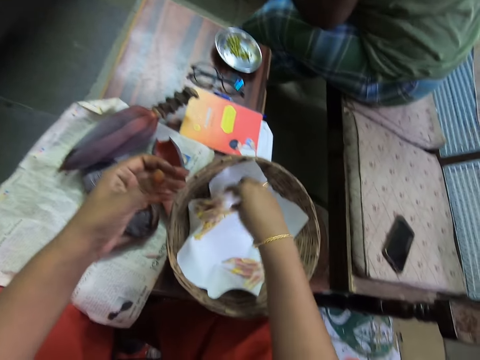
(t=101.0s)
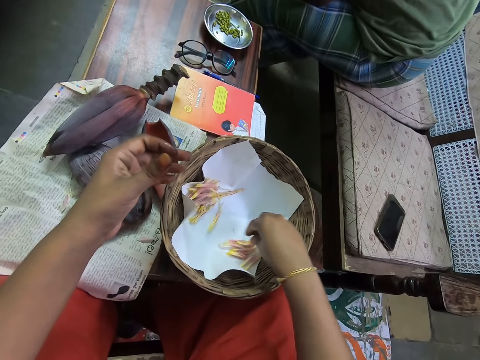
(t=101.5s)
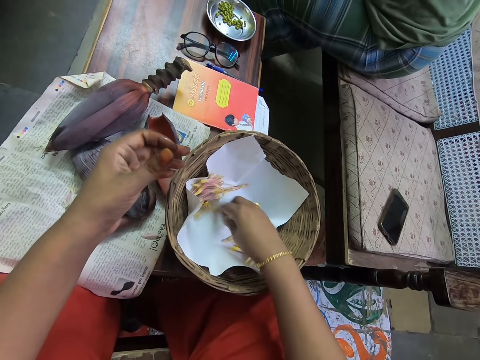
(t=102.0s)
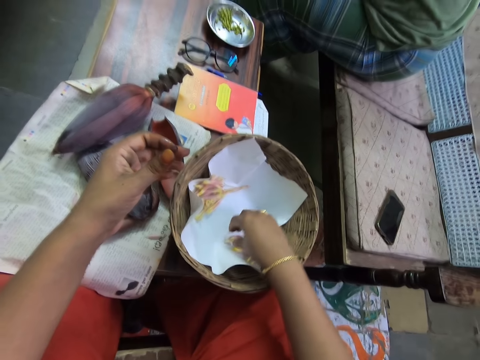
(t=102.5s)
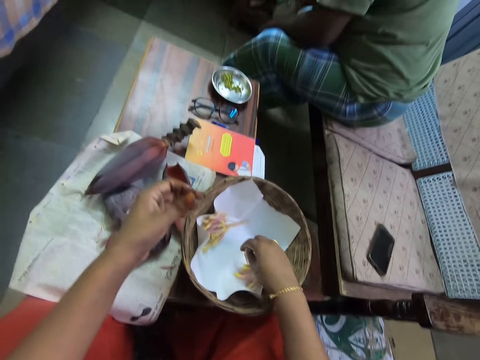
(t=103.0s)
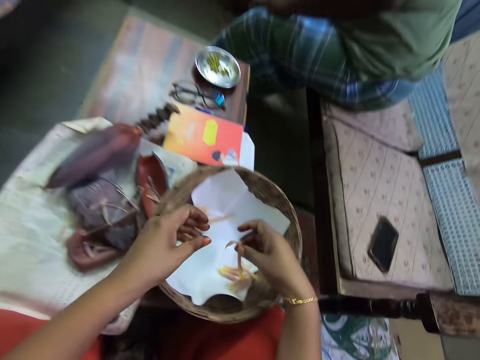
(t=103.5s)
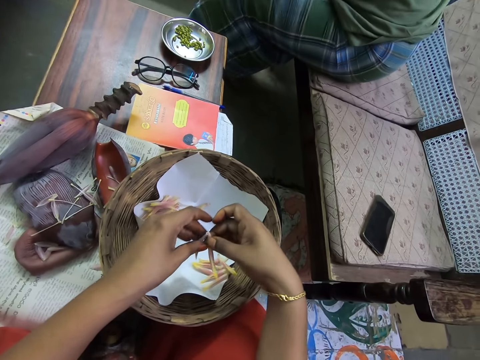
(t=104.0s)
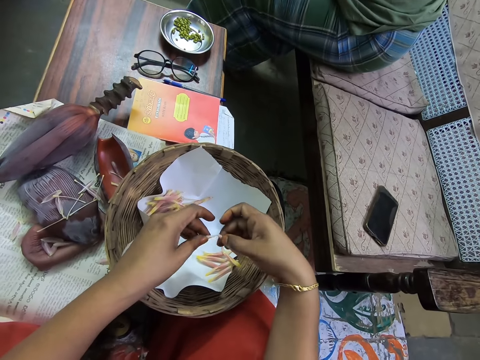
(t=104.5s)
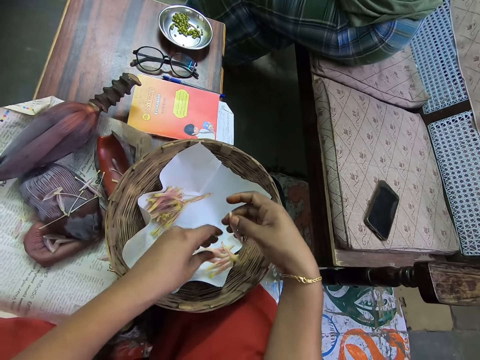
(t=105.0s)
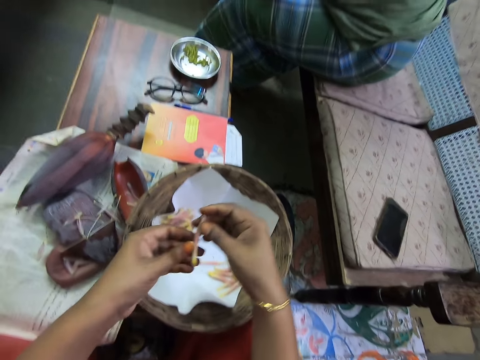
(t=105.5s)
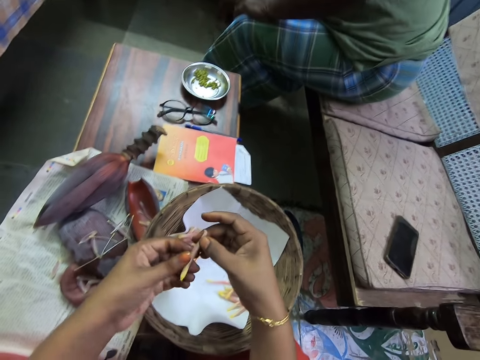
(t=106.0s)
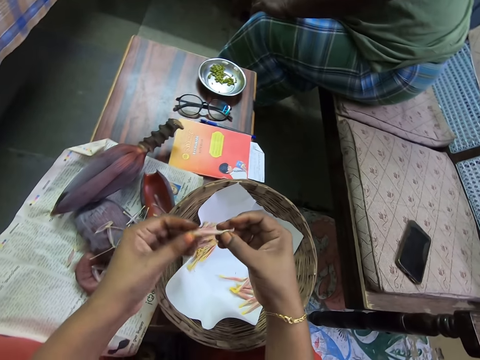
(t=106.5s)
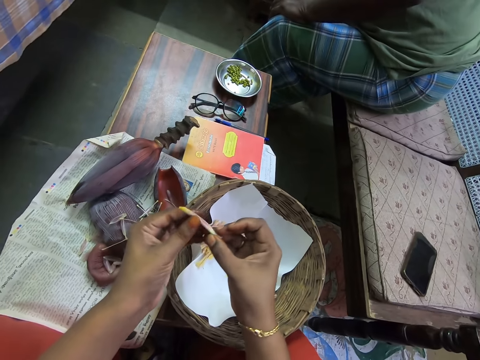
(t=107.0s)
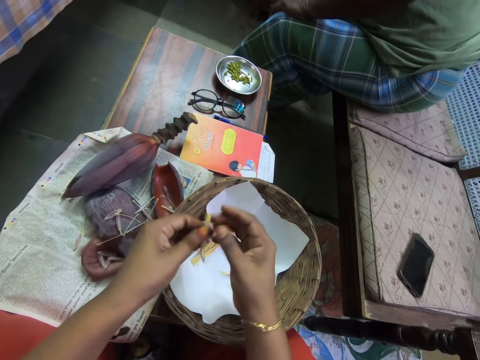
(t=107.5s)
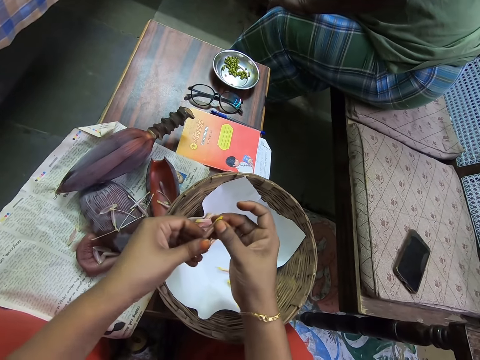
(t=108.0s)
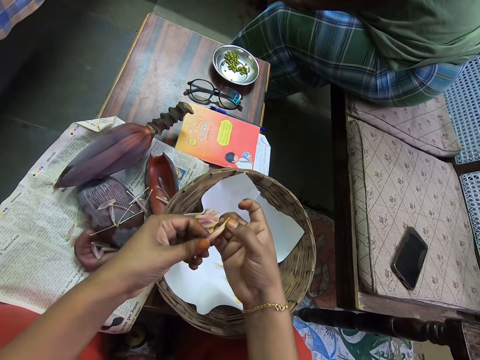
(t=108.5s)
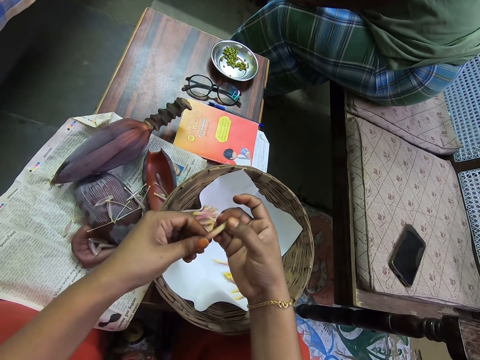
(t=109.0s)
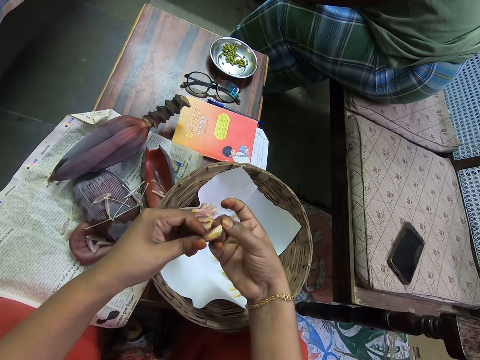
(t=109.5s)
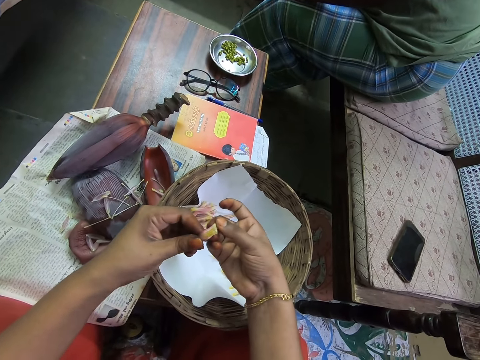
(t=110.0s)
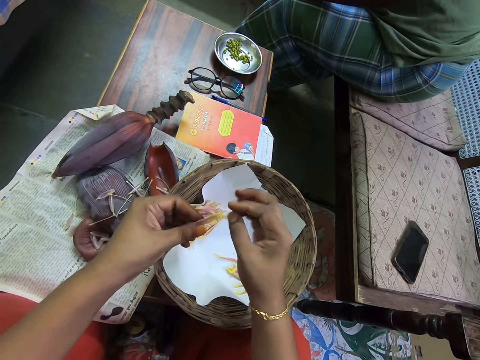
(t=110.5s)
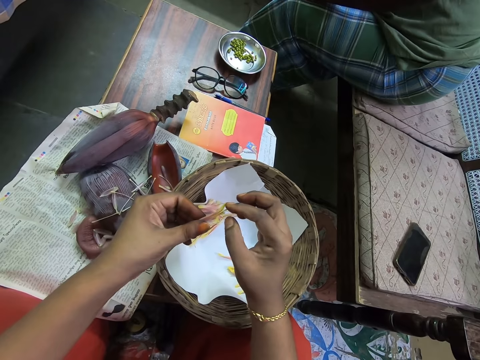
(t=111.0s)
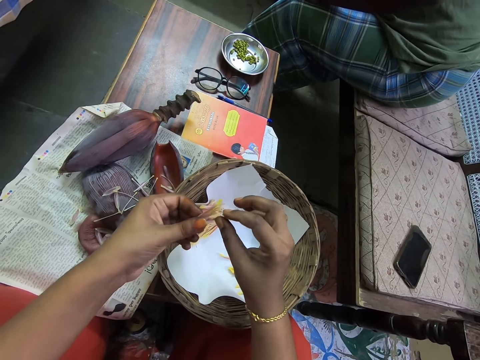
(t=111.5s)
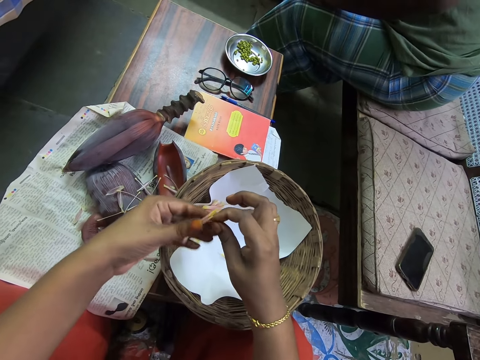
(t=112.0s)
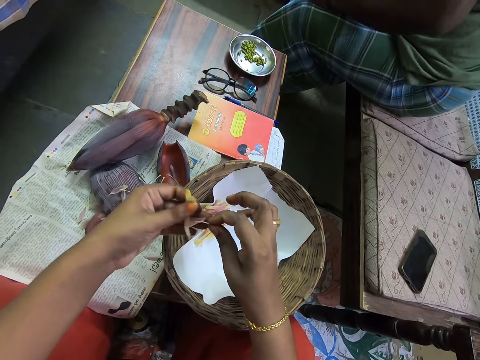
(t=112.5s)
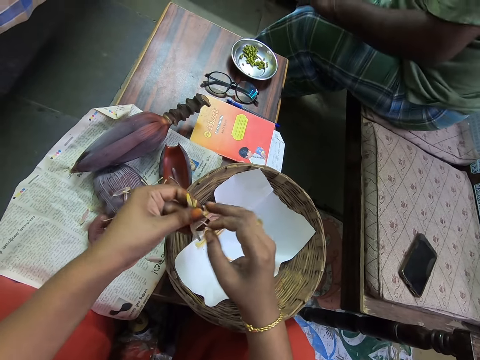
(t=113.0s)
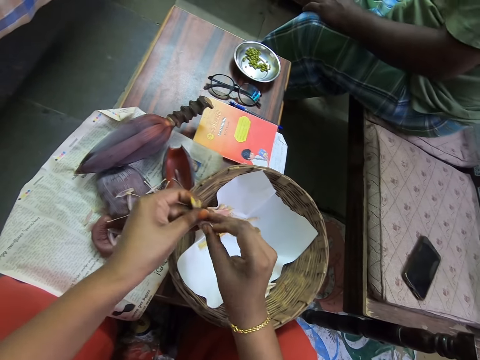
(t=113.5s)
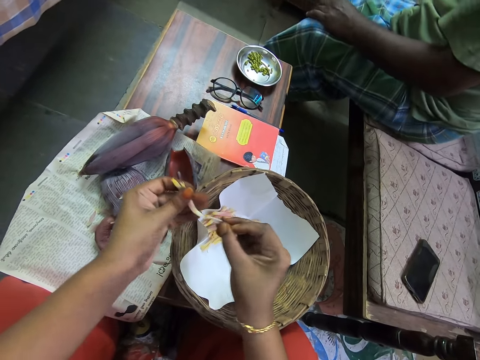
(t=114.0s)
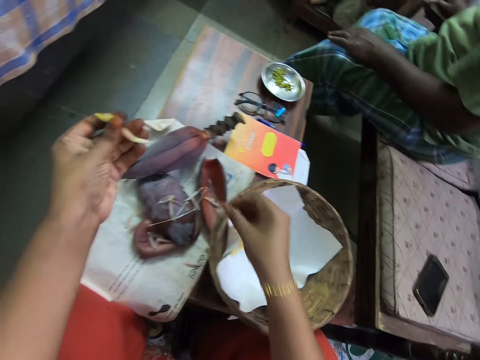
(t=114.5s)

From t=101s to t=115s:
The camera wearer puts the banana flower or male flower on the woven basket. They pick the banana flower. They peel the banana flower. They remove a flower on the male flower.

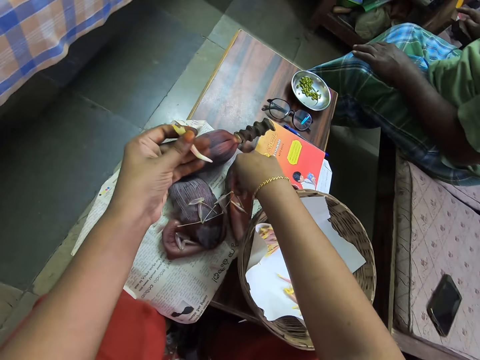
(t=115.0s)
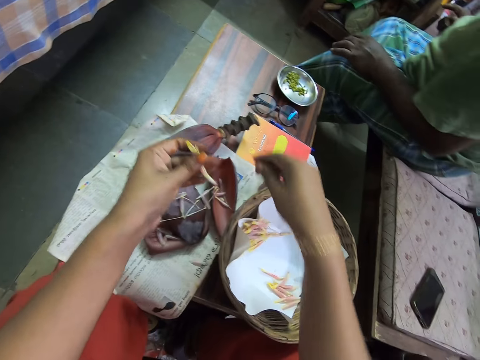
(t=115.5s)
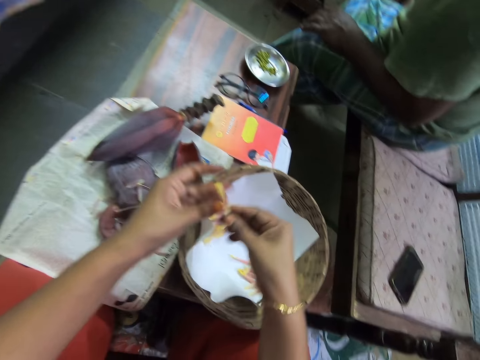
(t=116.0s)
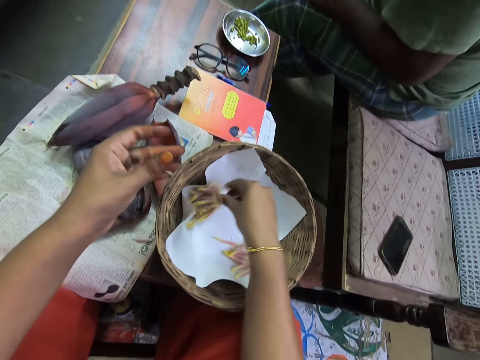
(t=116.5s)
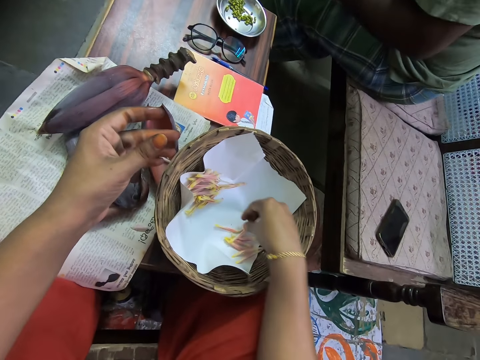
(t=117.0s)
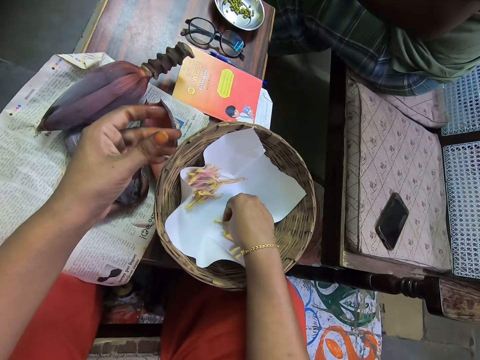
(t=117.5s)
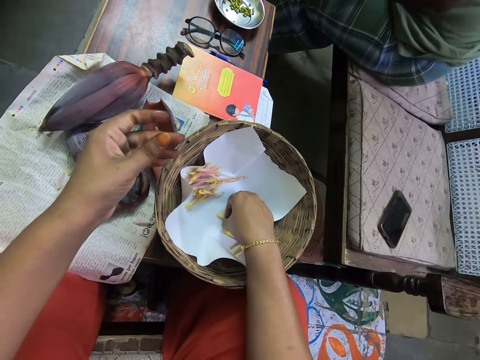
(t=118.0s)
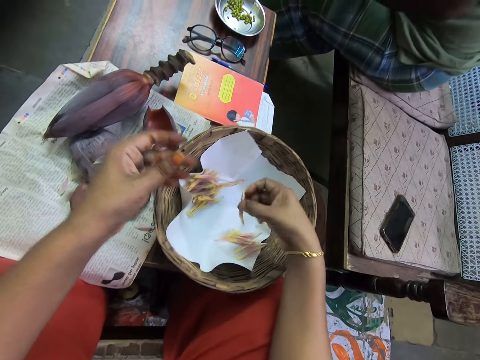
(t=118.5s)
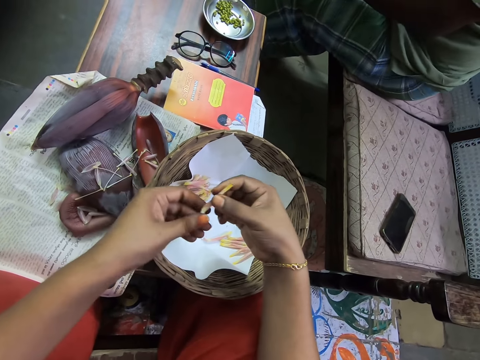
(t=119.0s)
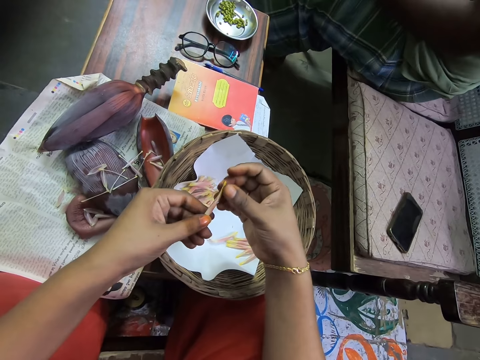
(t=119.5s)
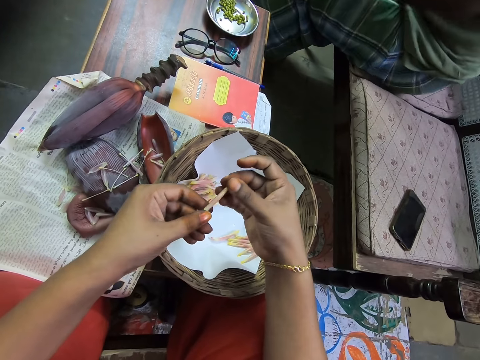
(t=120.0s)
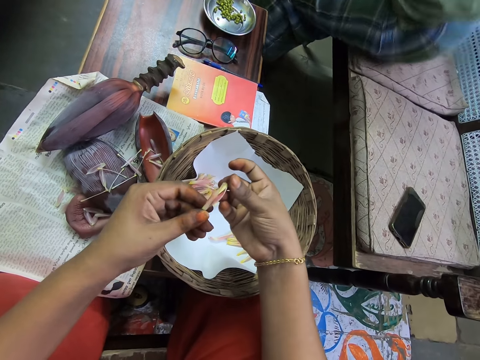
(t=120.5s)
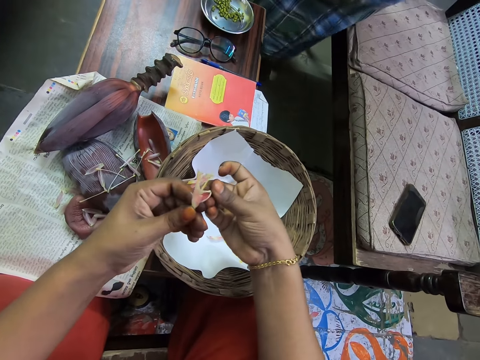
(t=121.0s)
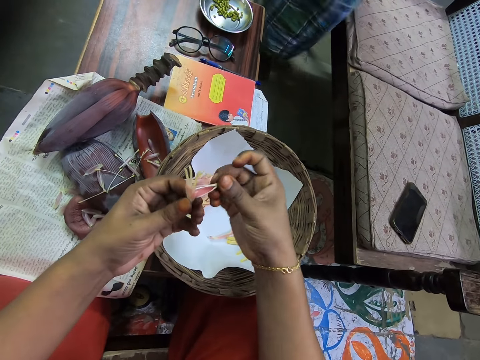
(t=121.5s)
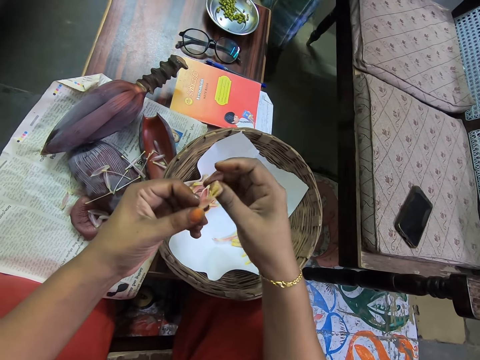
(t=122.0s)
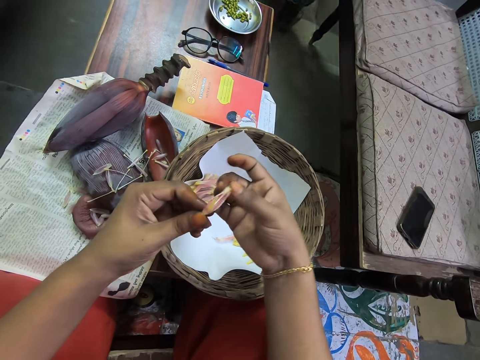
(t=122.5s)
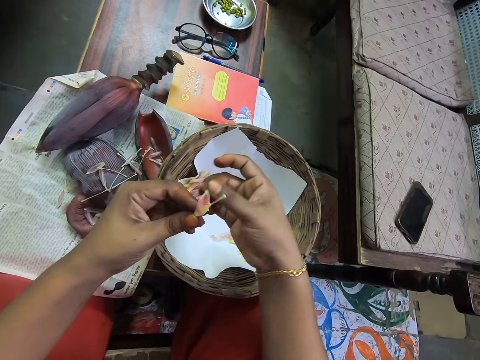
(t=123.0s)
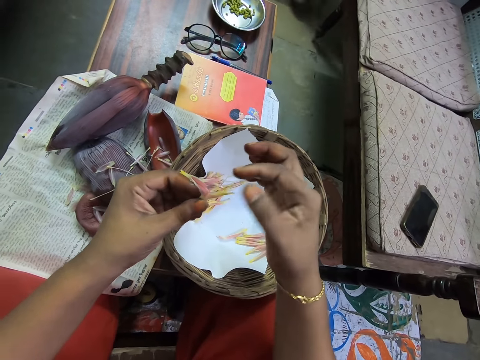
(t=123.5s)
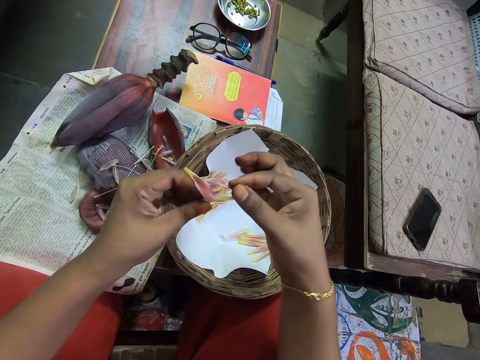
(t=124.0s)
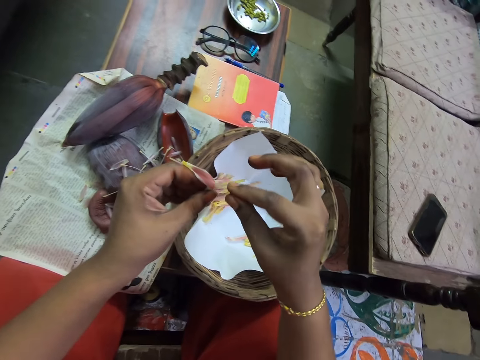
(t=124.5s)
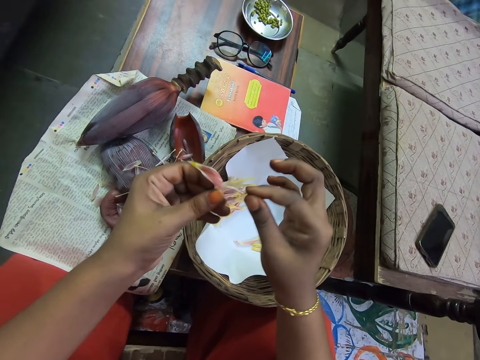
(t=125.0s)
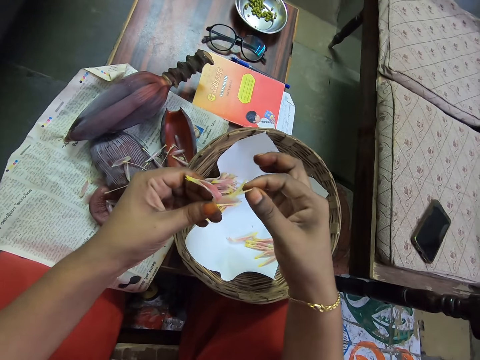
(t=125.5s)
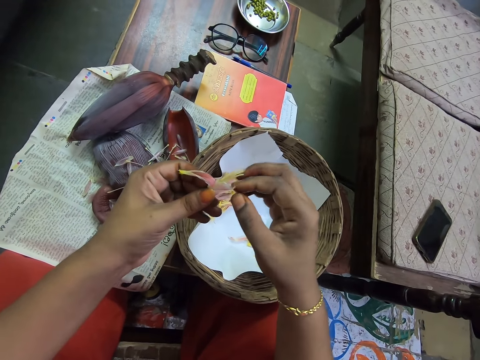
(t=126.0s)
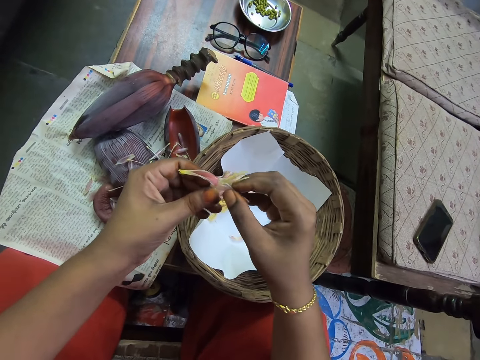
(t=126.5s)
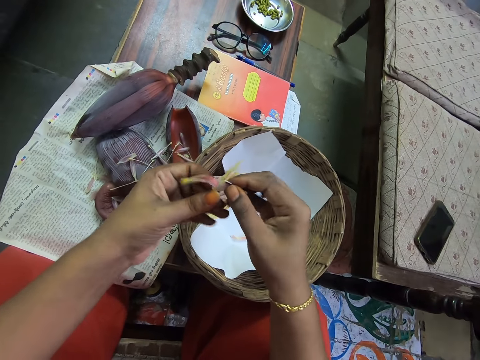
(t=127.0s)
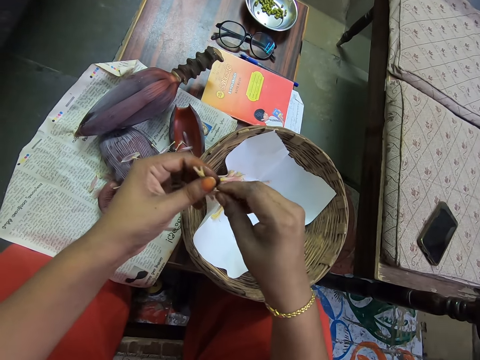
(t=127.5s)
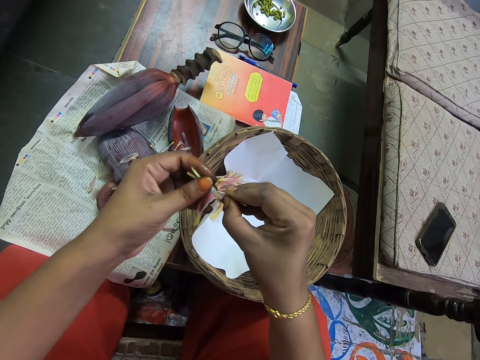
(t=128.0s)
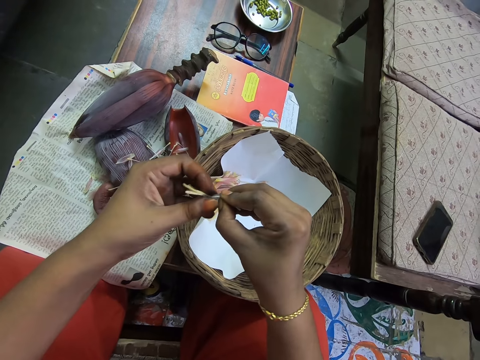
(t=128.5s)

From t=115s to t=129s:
The camera wearer puts the banana peel on the magazine. They put the banana flower or male flower on the woven basket. They pick the banana flower. They peel the banana flower. They remove a flower on the male flower.
